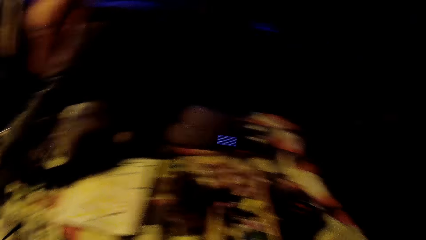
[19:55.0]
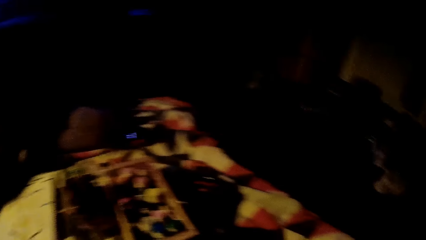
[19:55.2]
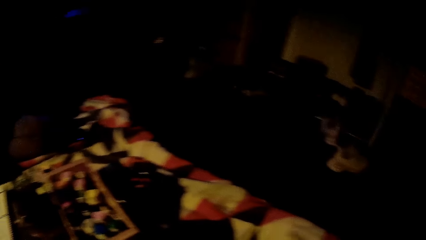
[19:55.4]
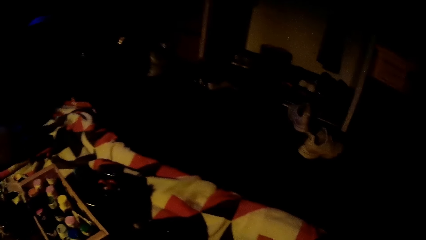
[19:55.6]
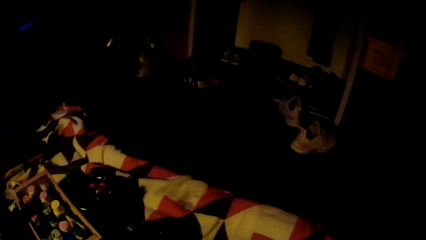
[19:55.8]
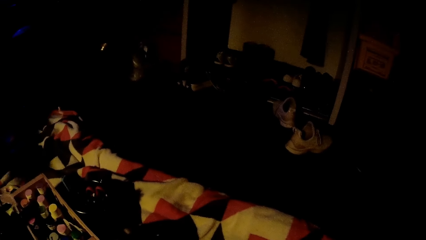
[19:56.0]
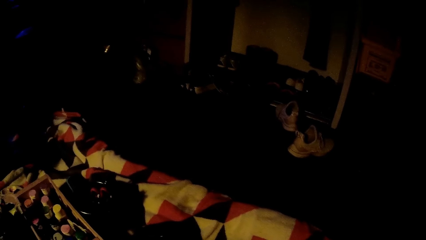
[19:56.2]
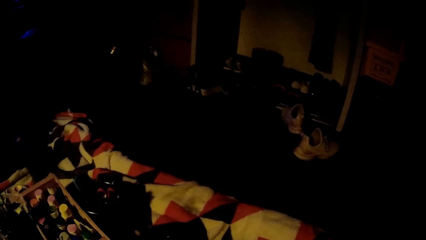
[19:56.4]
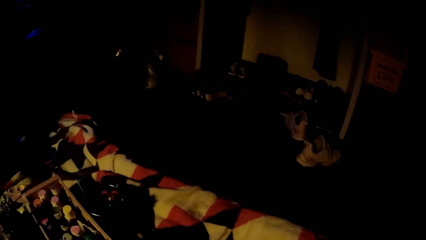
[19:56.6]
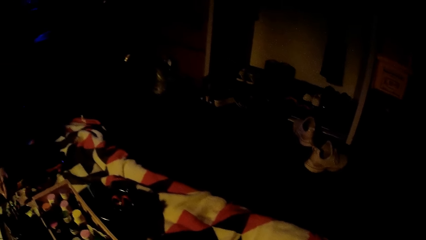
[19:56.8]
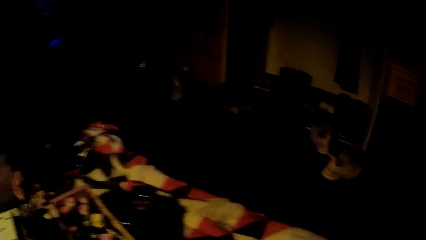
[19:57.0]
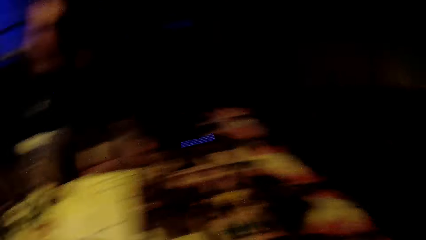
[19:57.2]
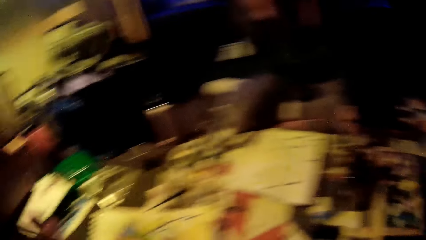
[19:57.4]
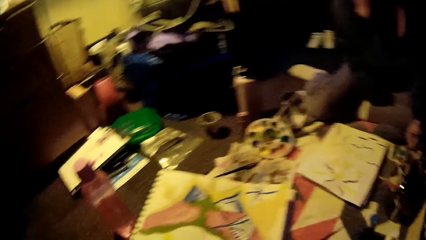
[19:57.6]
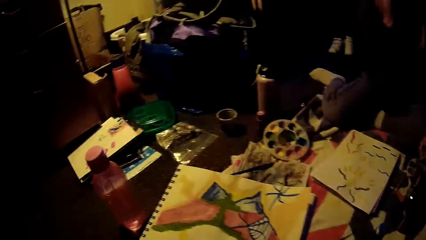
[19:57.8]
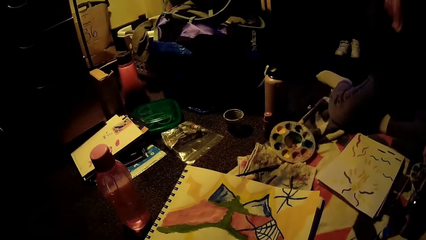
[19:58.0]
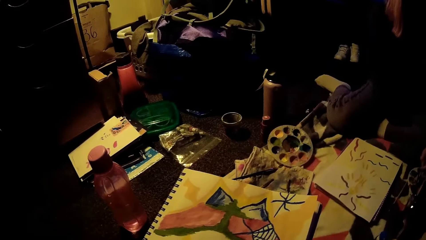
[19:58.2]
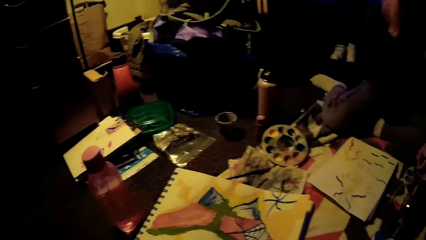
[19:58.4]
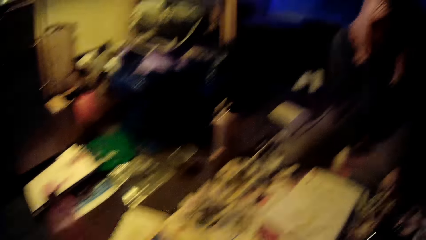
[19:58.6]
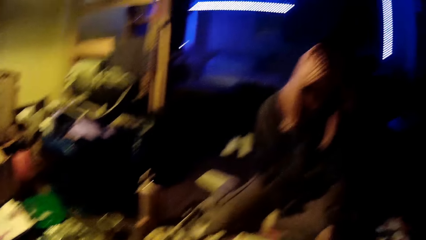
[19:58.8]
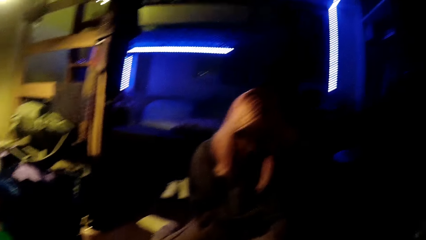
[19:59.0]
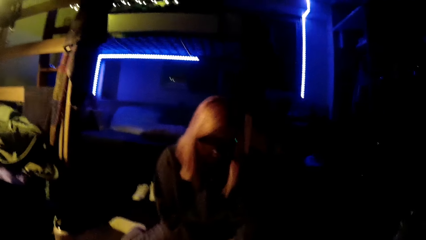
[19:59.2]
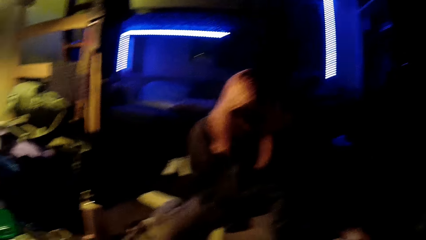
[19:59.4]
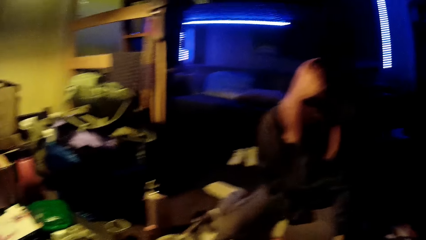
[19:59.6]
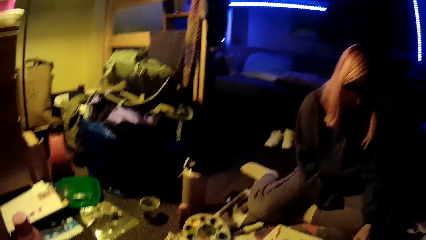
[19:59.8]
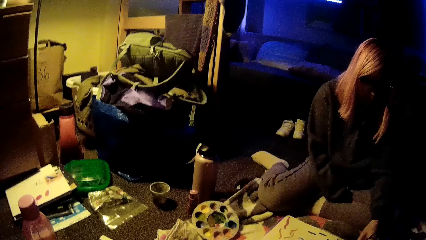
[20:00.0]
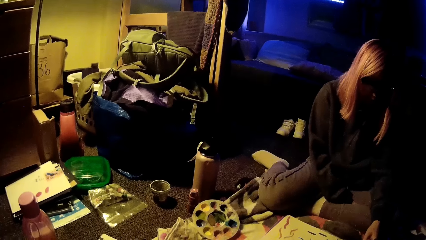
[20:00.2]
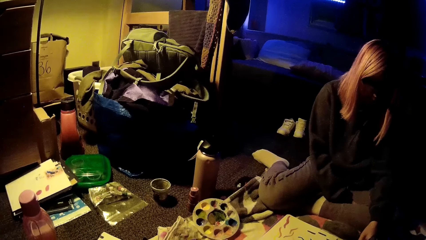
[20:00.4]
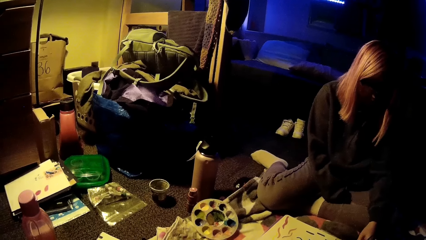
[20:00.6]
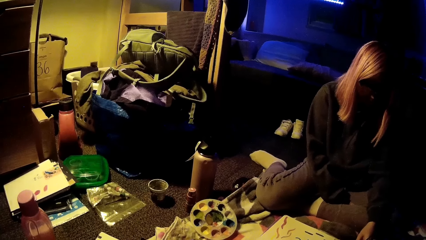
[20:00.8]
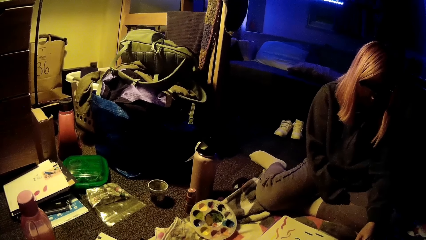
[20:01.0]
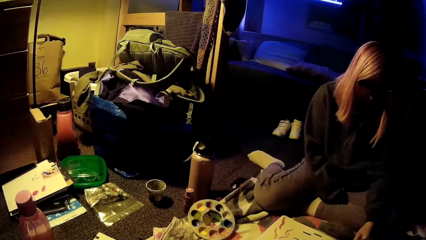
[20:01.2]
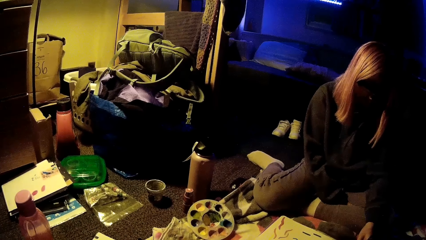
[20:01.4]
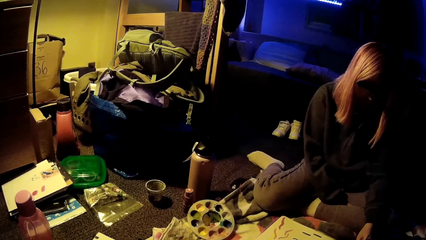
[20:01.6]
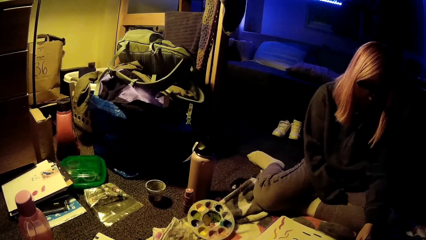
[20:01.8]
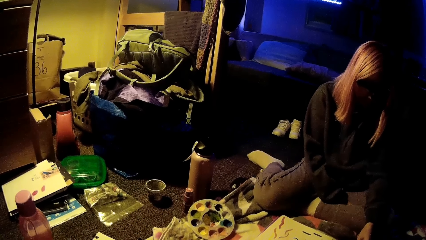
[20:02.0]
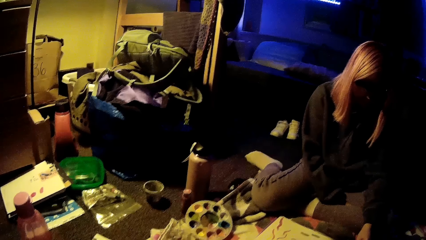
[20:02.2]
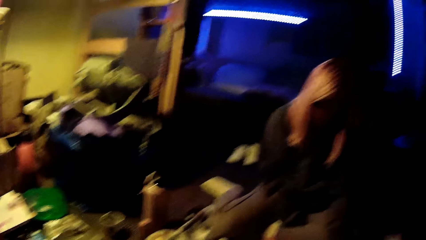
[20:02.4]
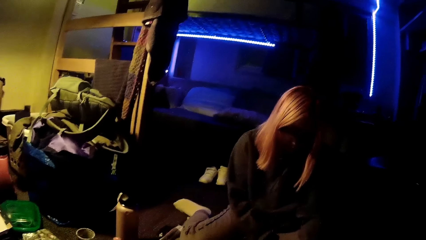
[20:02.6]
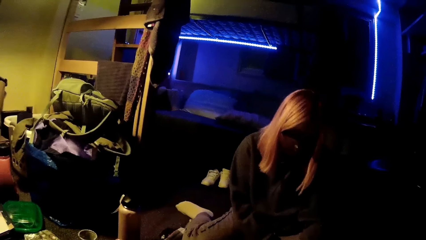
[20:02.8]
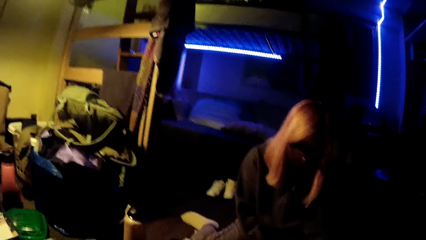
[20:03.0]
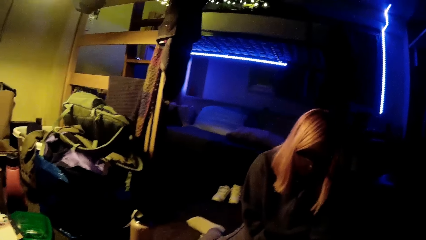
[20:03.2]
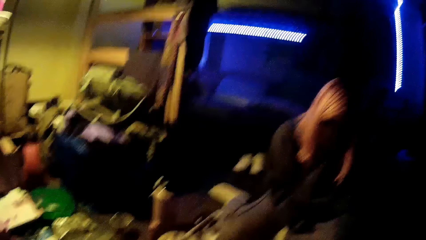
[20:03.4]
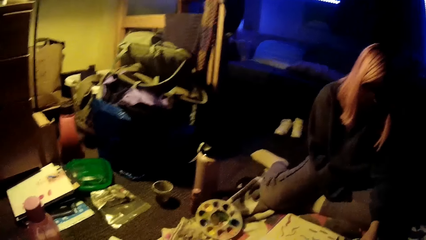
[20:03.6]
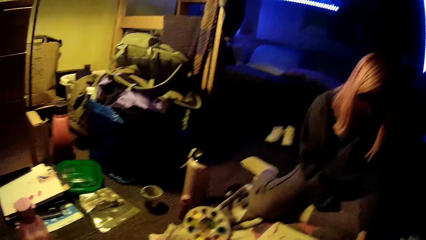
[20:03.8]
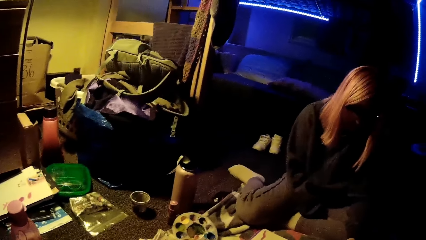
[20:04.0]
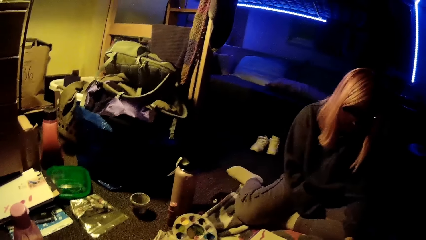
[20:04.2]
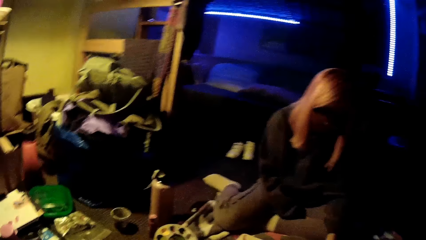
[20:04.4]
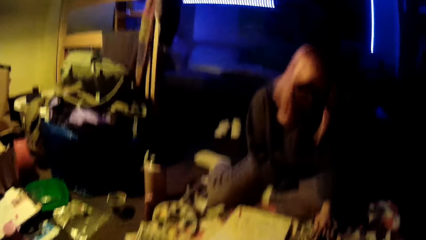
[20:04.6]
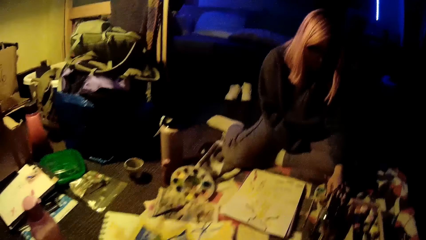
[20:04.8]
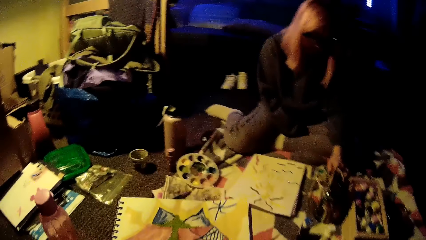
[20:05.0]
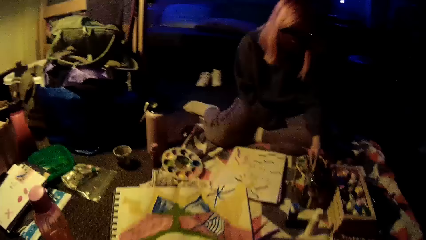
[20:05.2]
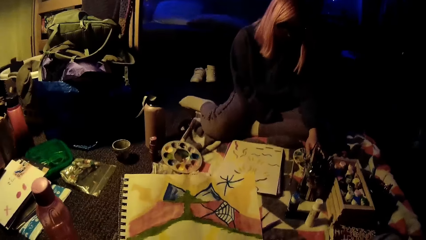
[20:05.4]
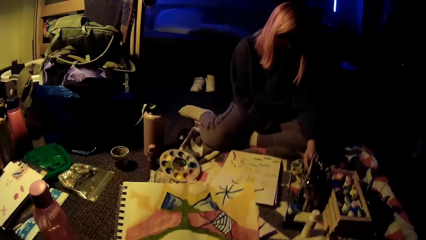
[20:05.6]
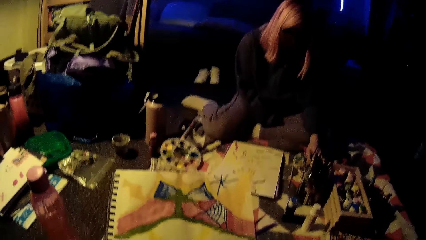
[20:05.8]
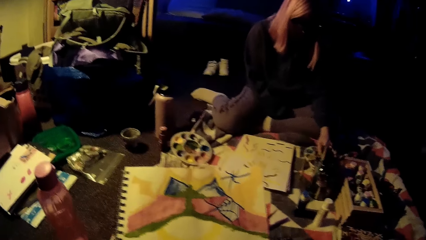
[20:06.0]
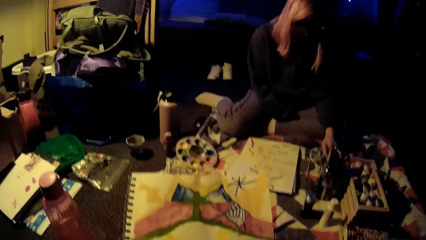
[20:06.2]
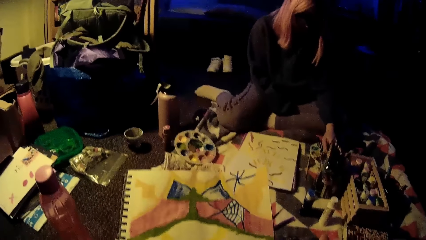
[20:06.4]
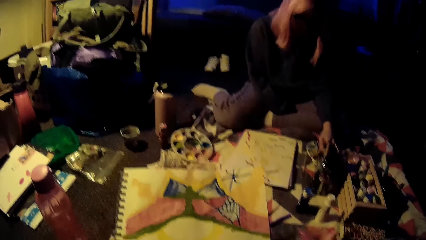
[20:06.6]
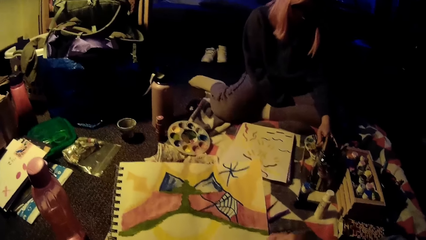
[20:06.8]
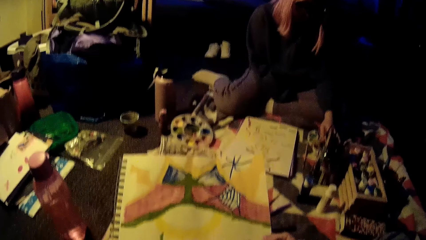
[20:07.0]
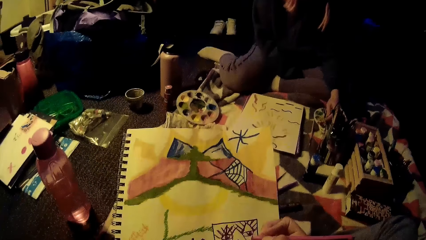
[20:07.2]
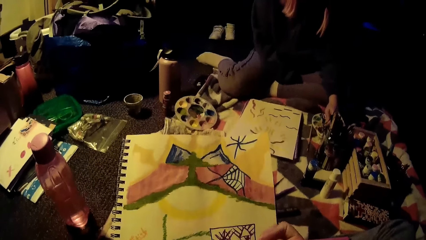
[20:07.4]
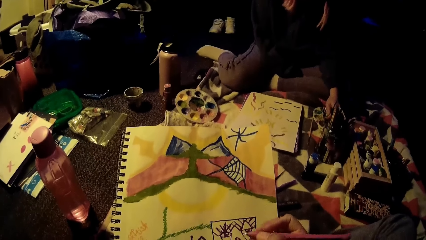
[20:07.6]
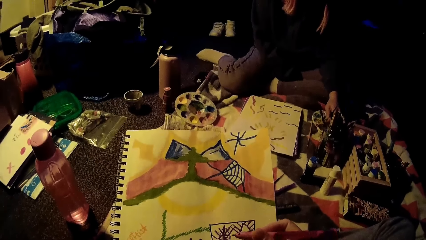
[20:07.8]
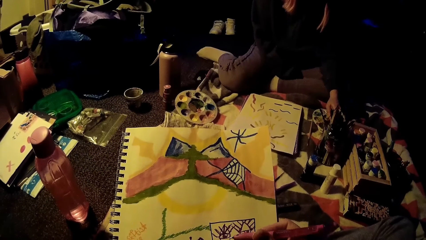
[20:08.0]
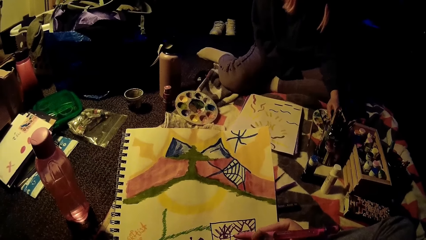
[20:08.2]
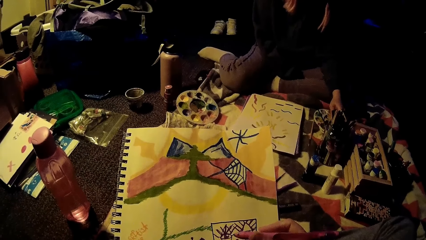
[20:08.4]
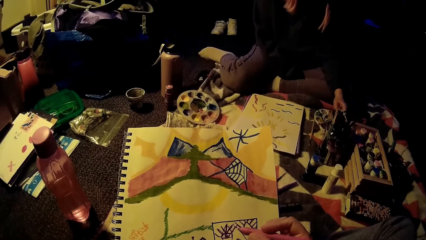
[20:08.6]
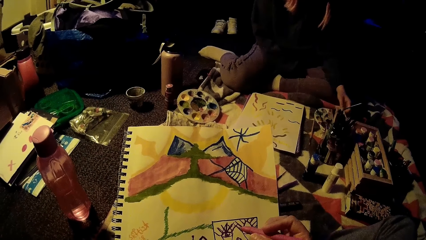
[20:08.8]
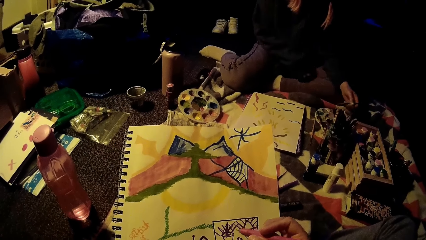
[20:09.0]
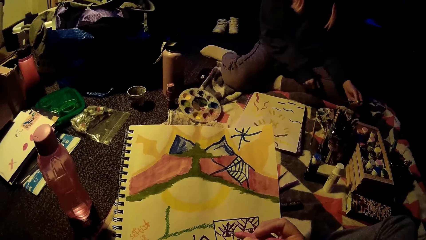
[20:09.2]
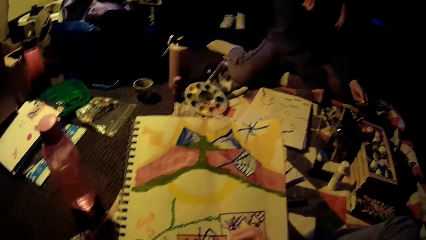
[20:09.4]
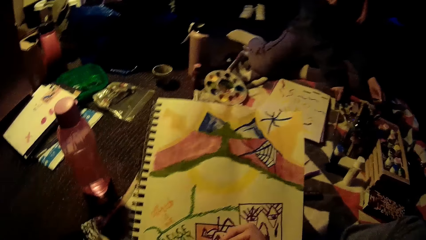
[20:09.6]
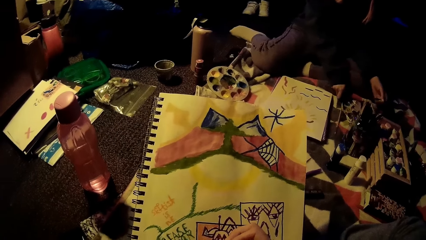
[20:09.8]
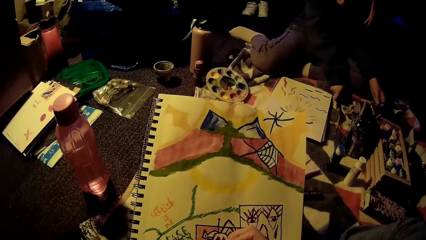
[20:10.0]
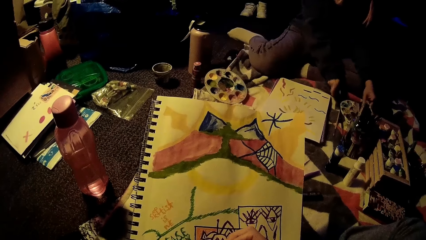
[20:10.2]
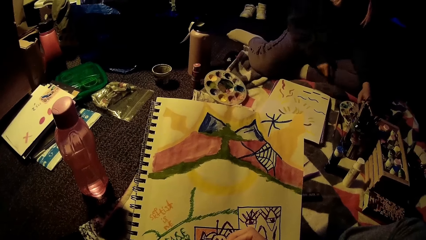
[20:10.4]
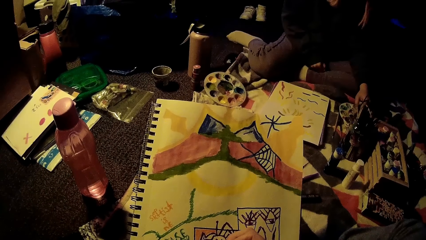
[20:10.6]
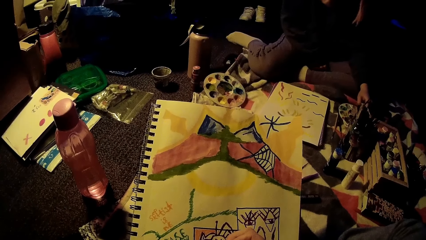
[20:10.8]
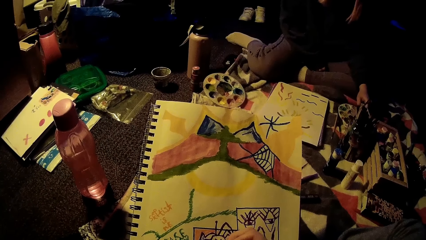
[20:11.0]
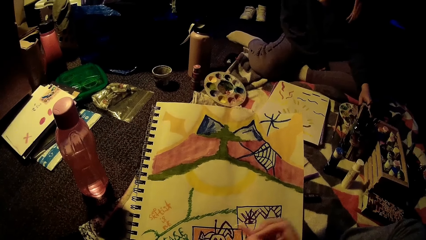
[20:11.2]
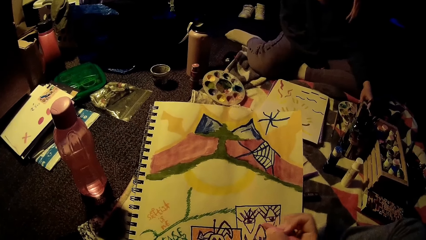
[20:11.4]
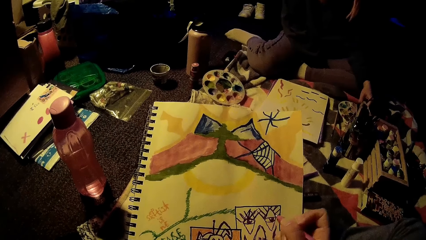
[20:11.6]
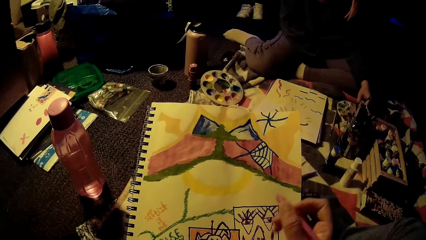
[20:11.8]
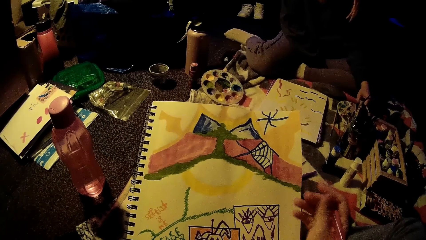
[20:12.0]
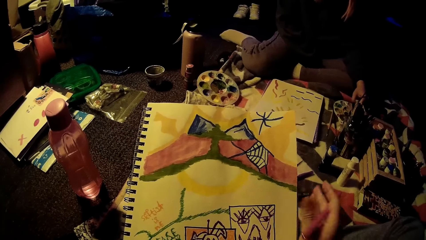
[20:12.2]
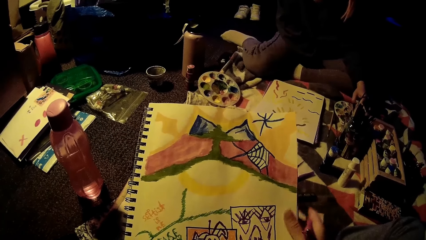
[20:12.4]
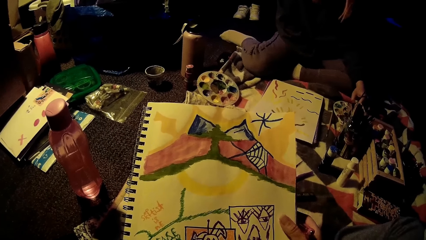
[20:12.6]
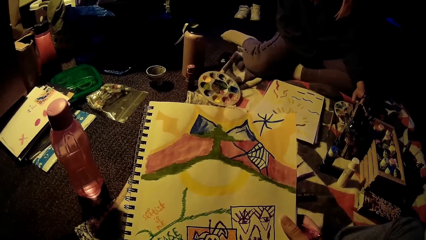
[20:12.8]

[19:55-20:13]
The woman rubs the paintbrush in a bowl with her left hand. The camera wearer looks around. The woman rubs the paintbrush in paint with her left hand. The camera wearer draws on the book.
